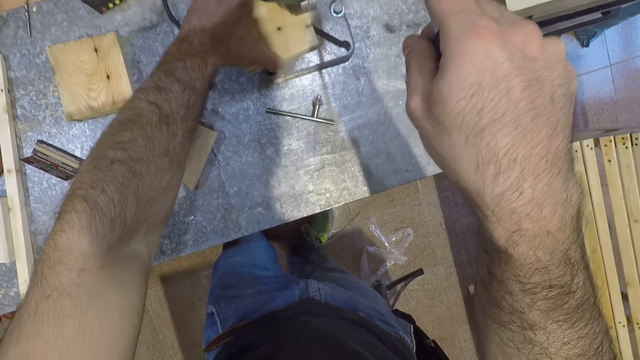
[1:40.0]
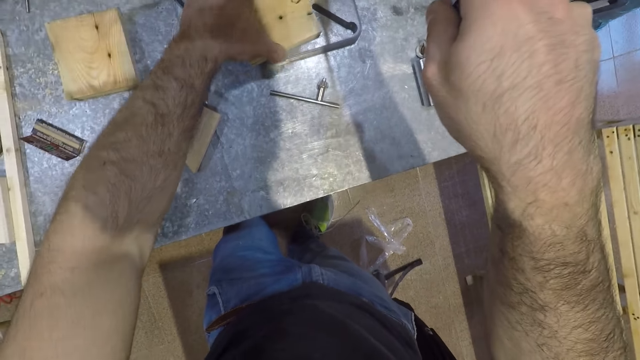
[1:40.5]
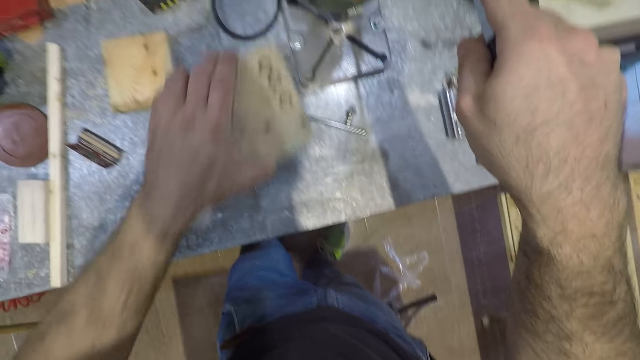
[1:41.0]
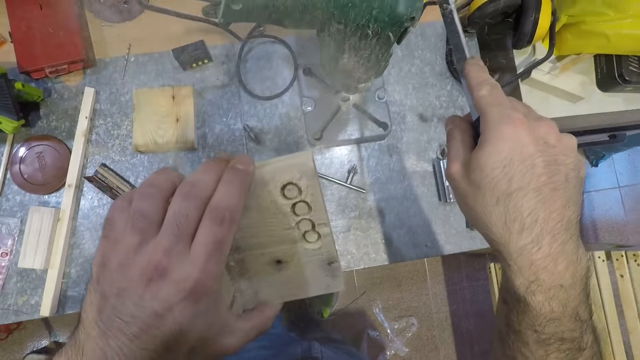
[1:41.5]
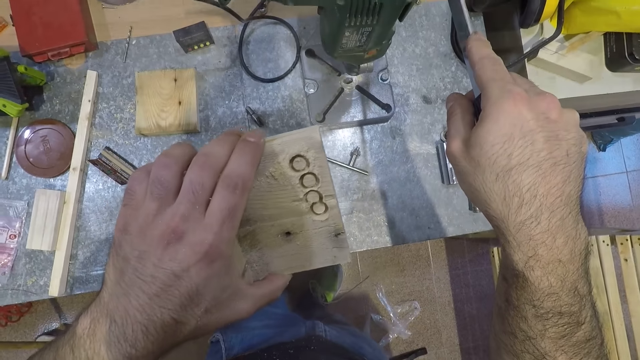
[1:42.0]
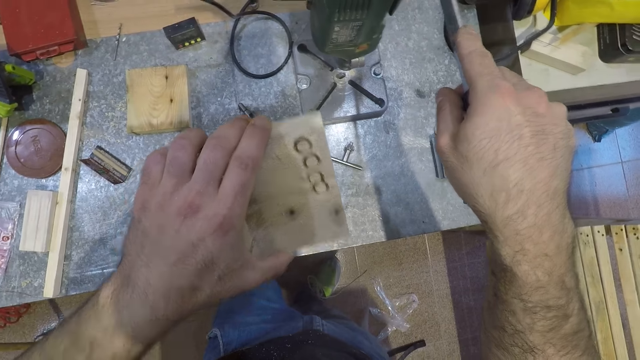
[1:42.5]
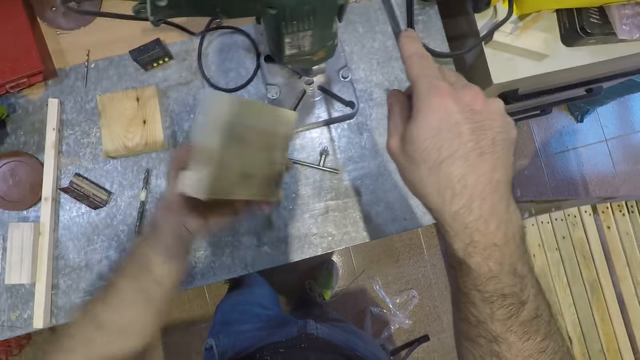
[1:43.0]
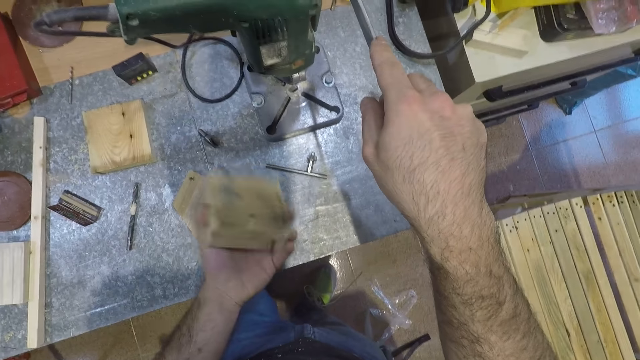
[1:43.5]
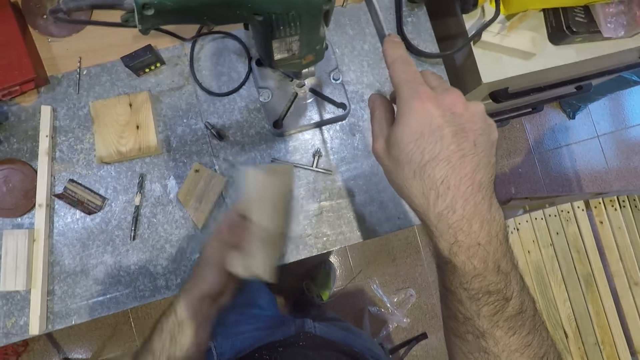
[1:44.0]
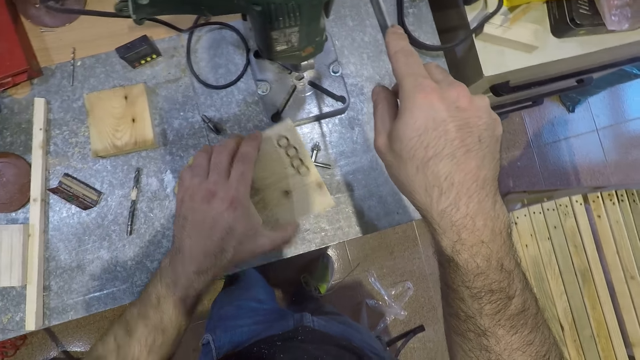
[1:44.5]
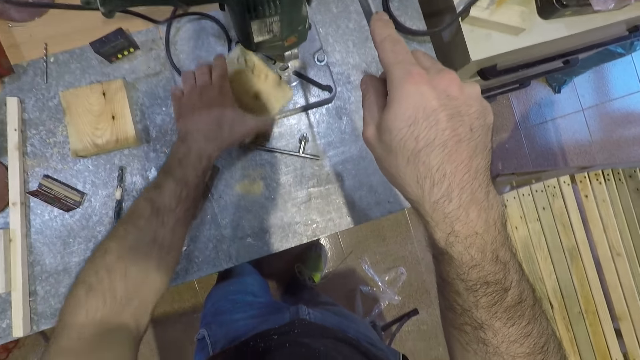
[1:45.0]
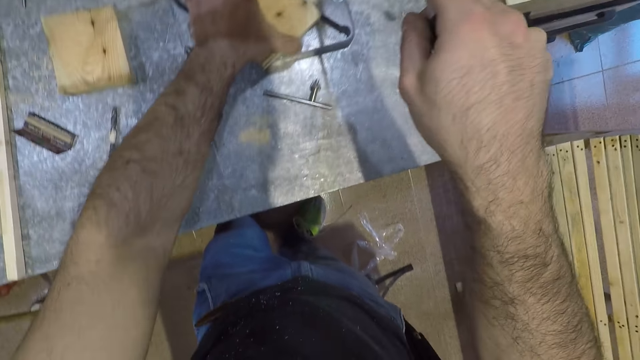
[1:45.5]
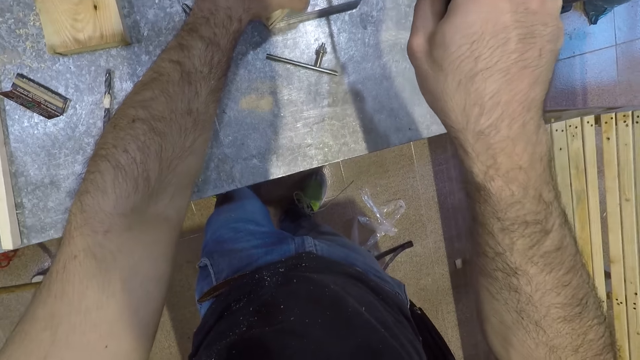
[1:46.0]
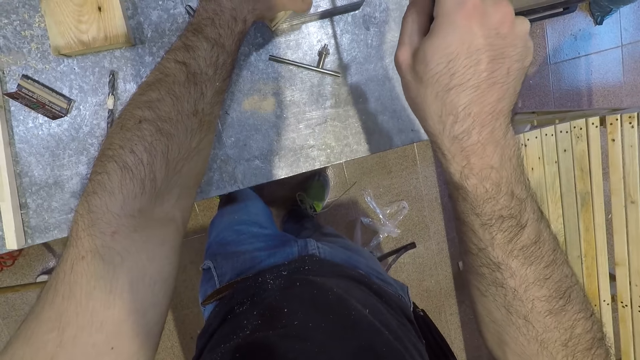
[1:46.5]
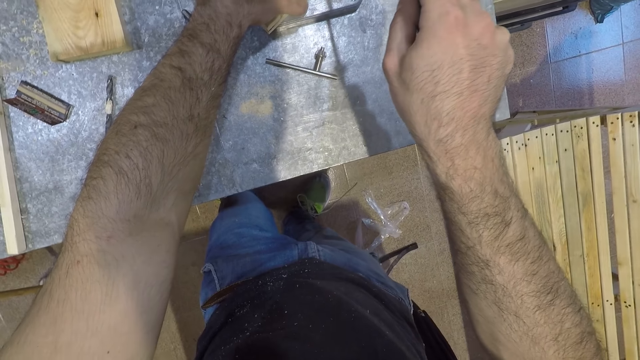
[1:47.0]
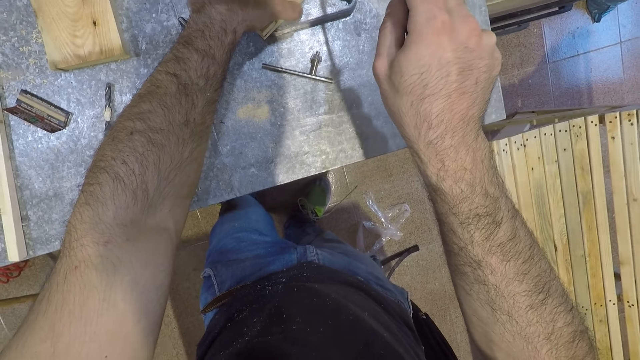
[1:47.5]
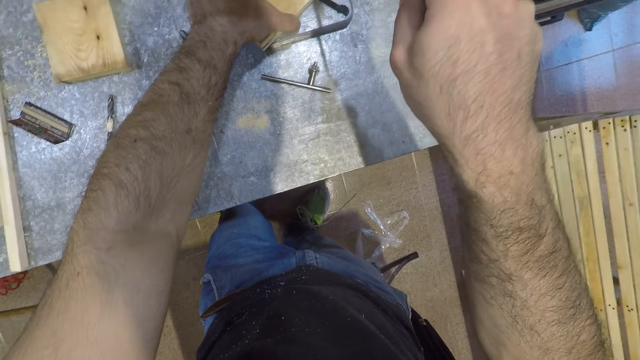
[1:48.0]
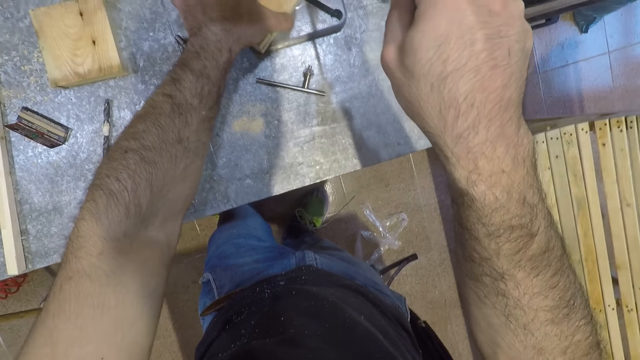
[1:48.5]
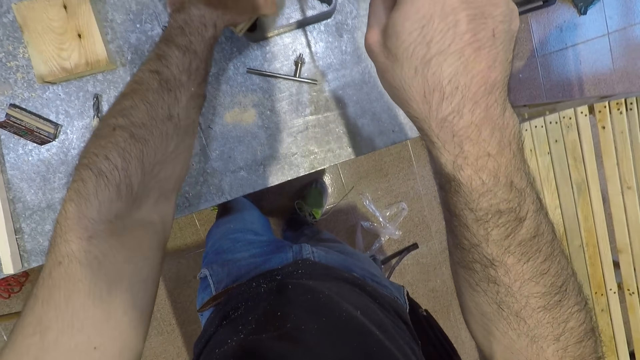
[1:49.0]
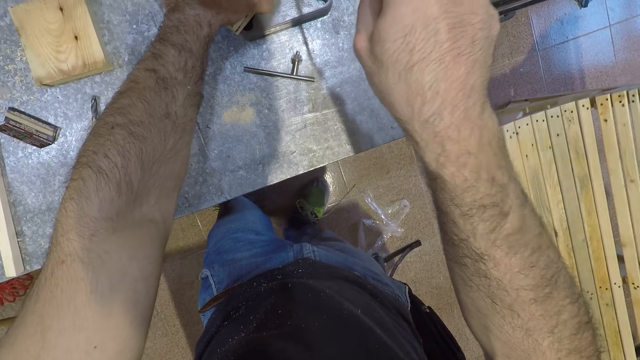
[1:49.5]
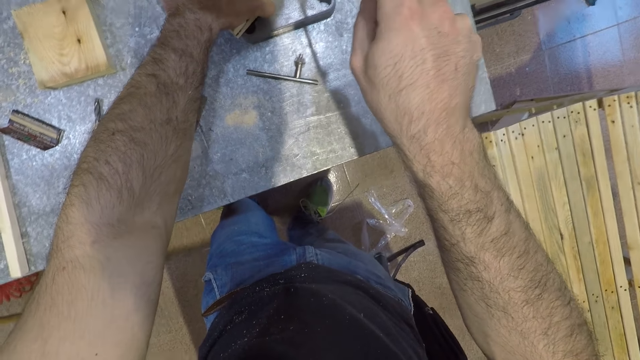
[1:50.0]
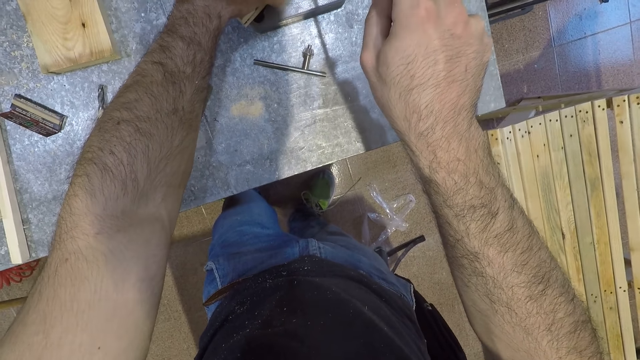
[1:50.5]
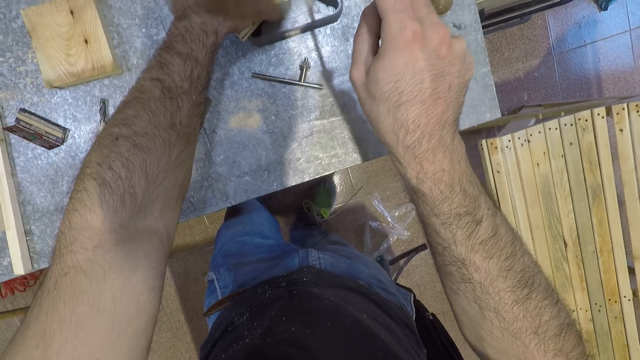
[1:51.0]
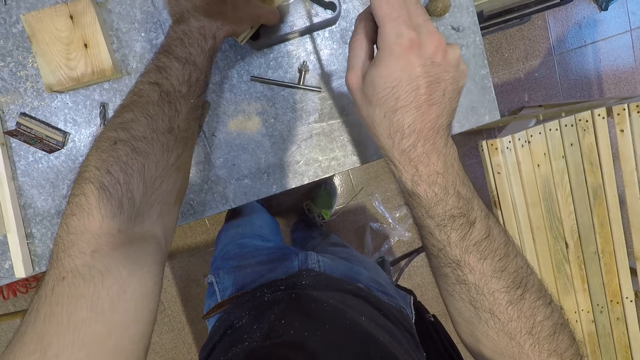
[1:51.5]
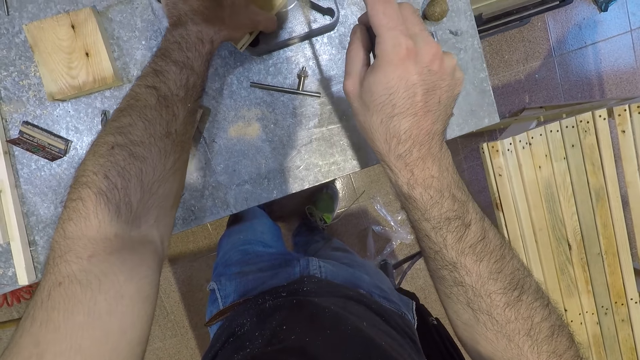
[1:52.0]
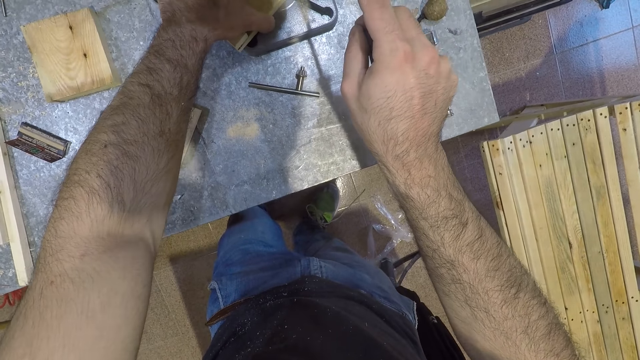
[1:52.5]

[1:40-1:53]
The camera wearer adjusts the piece of wood under the mortising machine with his left hand. He removes the piece of wood under the mortising machine with his left hand. He blows off dust from the piece of wood with his mouth. He looks at the piece of wood. He hits the piece of wood on the table. He places the piece of wood under the mortising machine with his left hand. He punches the piece of wood. He presses down the operating handle with his right hand. He lifts up the operating handle. He presses down the operating handle with his right hand.

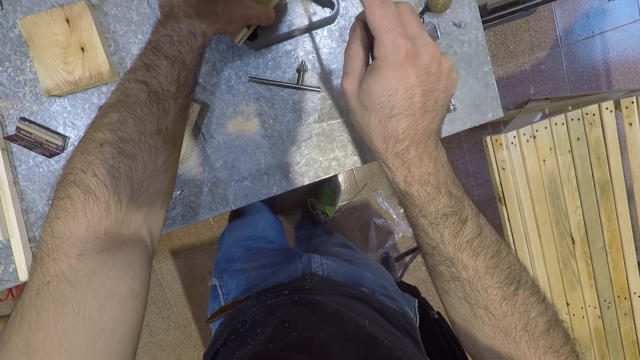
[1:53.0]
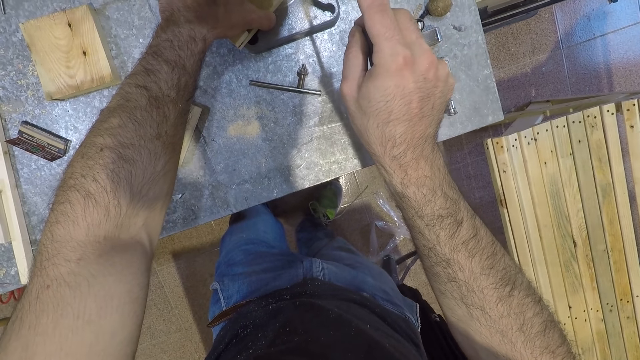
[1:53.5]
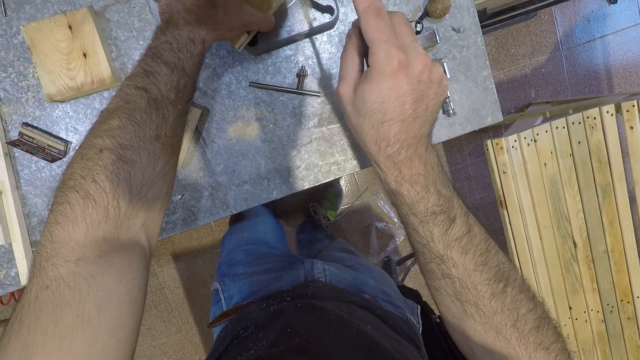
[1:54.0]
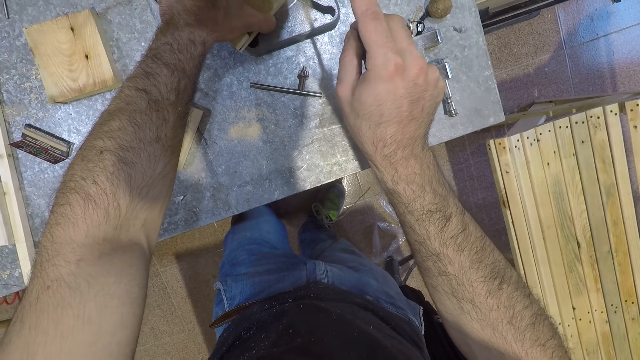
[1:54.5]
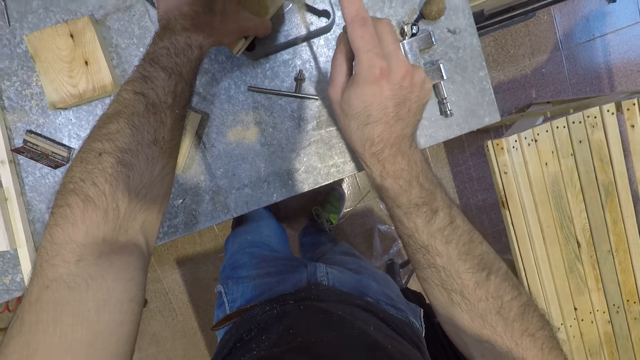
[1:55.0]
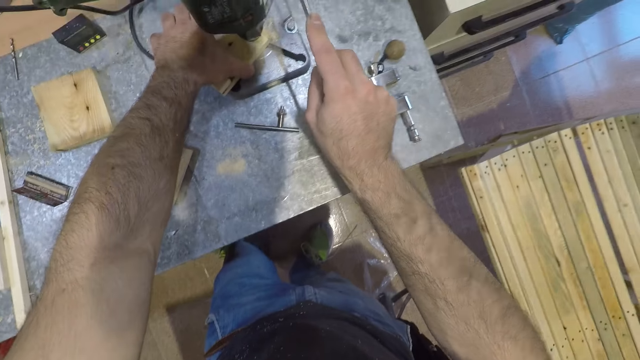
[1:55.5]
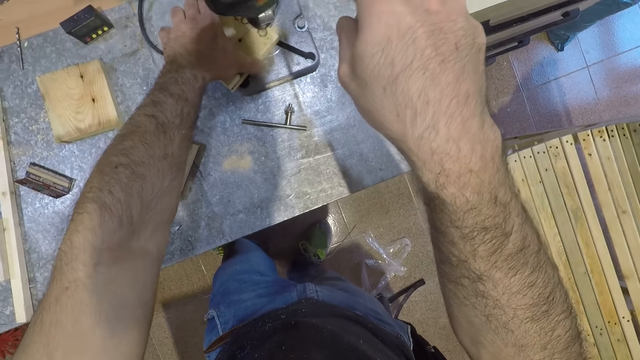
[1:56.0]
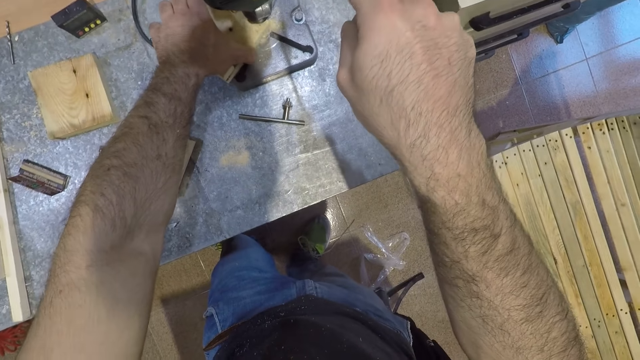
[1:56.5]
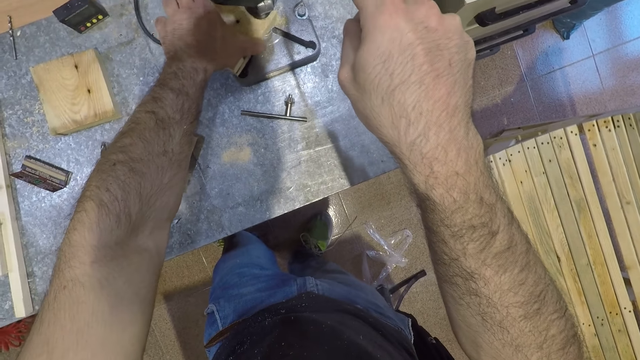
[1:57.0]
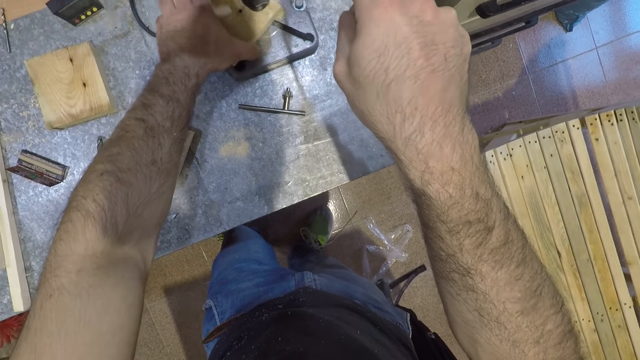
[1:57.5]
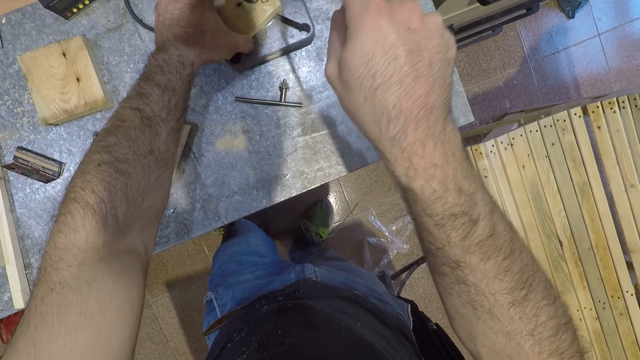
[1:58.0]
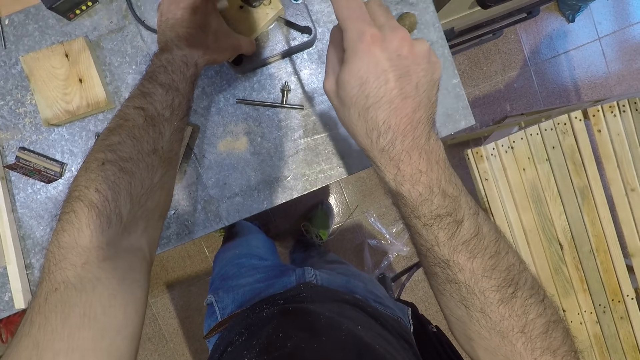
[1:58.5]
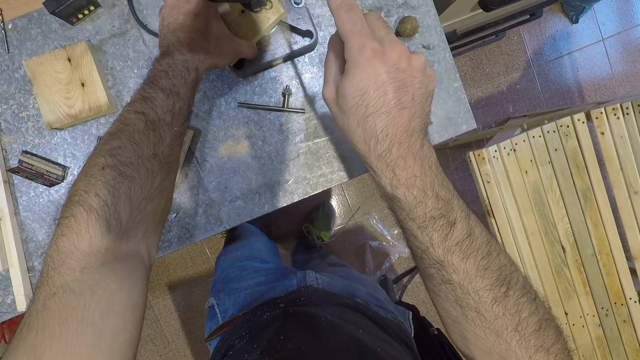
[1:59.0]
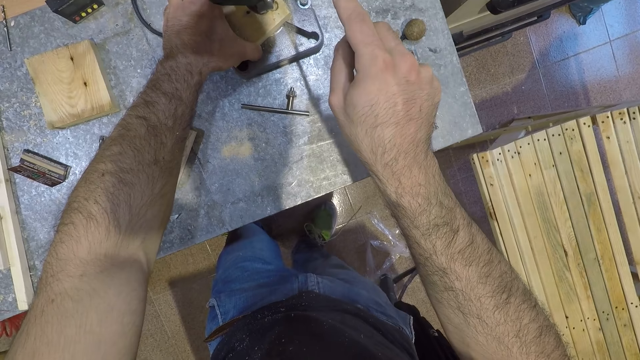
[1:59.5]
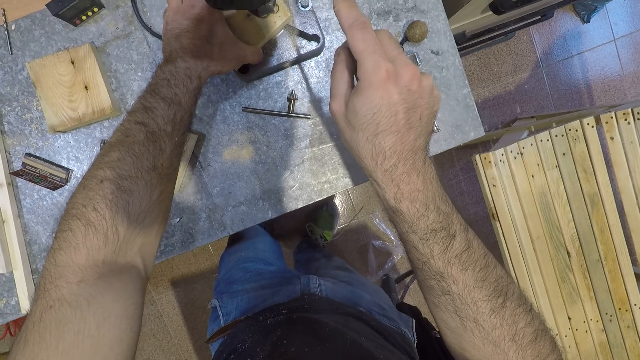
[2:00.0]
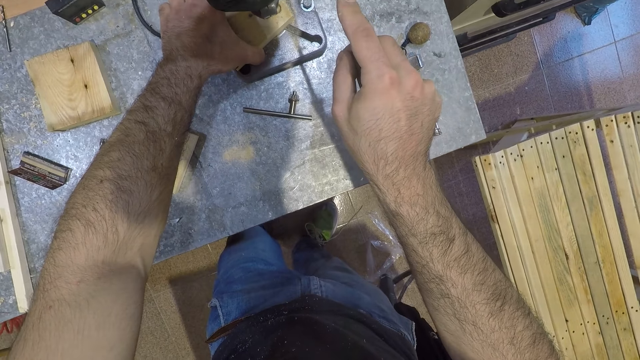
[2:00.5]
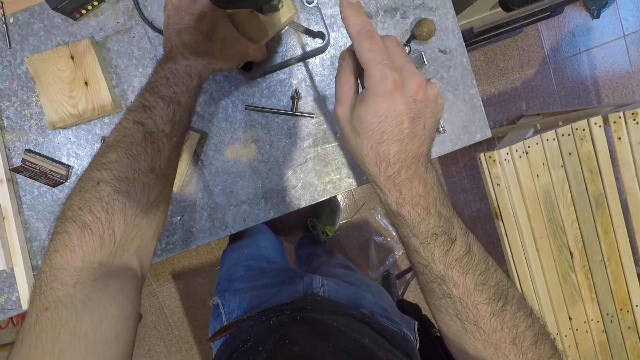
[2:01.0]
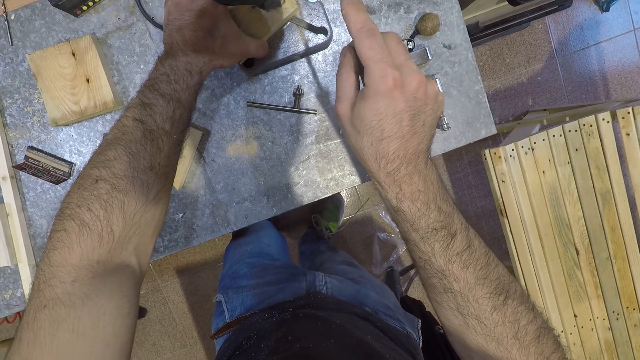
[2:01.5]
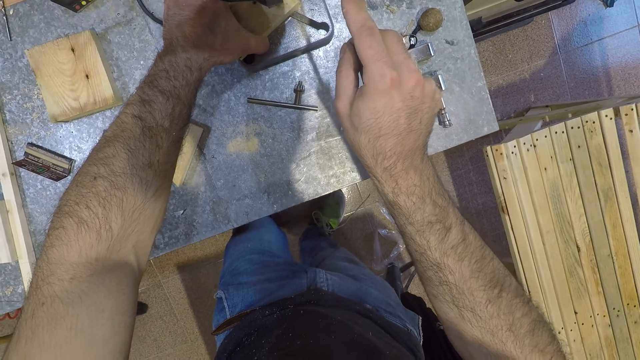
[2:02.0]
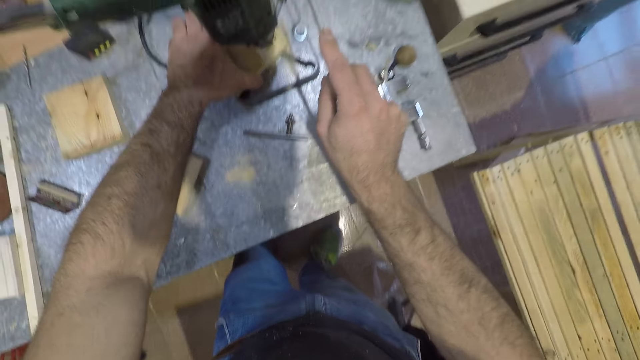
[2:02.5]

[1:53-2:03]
The camera wearer lifts up the operating handle. He adjusts the piece of wood under the mortising machine with his left hand. He presses down the operating handle with his right hand.
